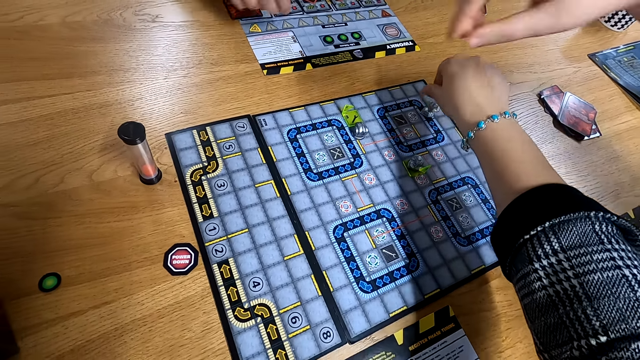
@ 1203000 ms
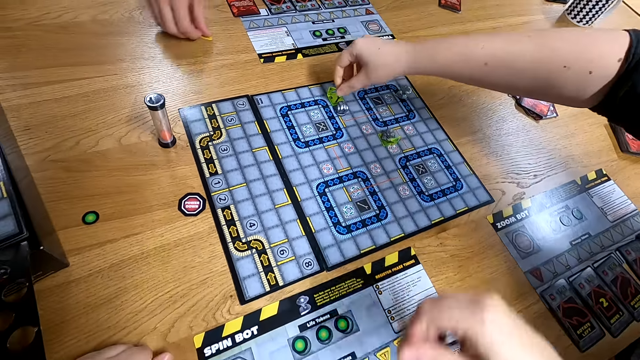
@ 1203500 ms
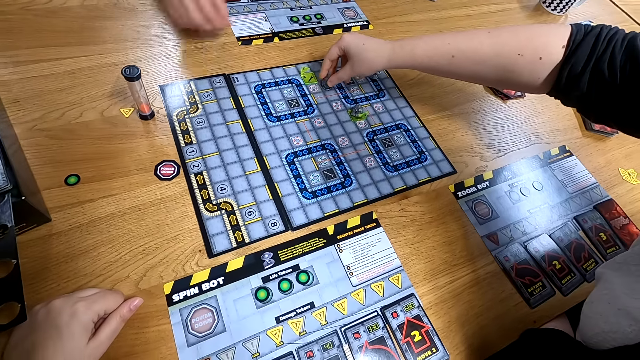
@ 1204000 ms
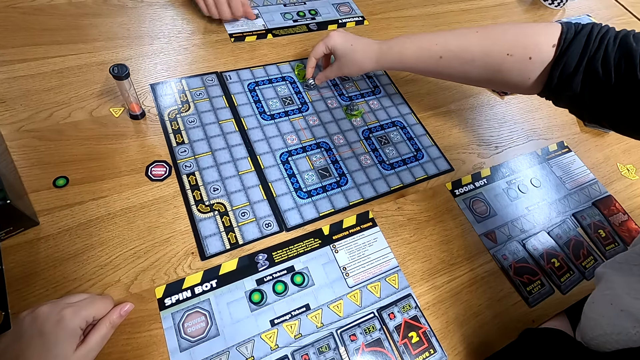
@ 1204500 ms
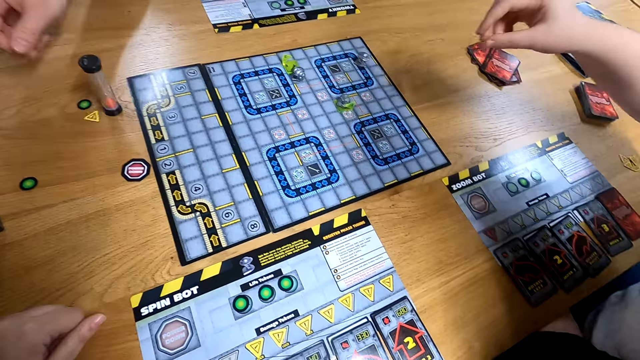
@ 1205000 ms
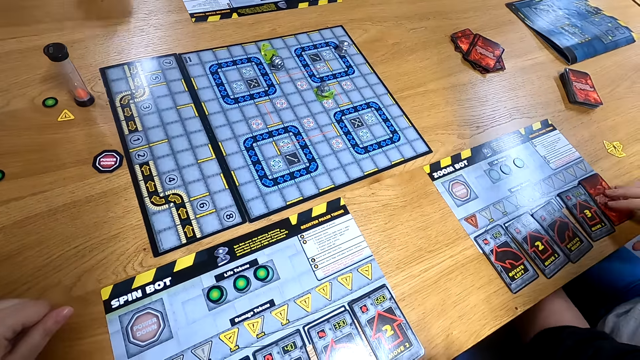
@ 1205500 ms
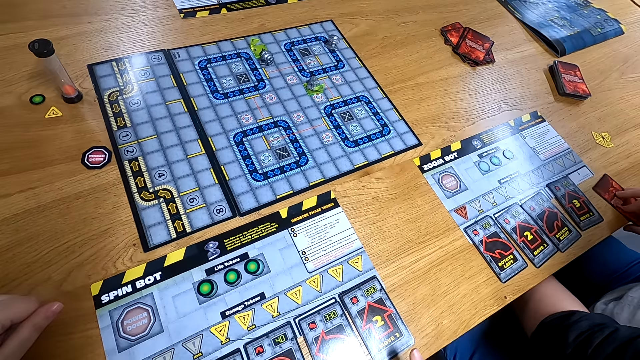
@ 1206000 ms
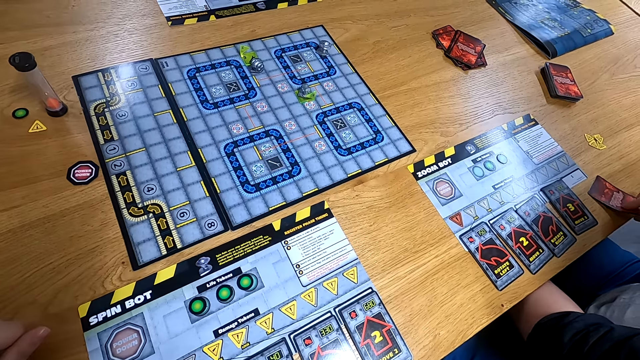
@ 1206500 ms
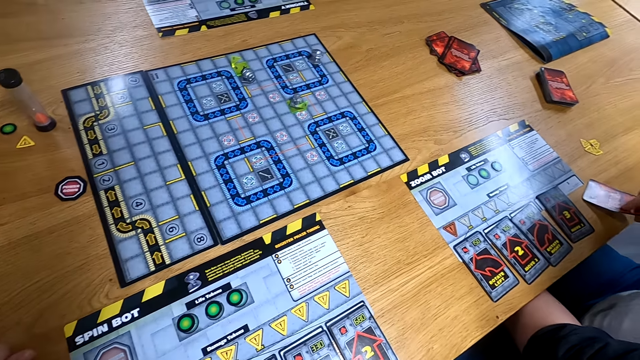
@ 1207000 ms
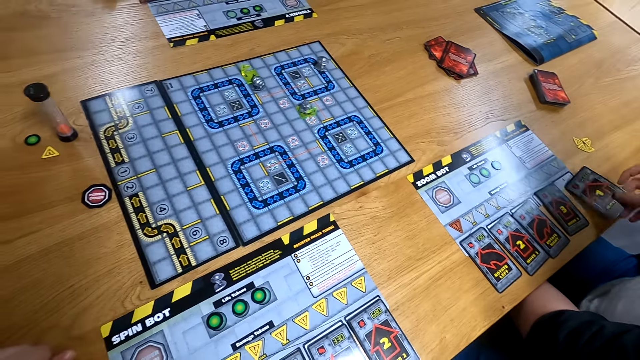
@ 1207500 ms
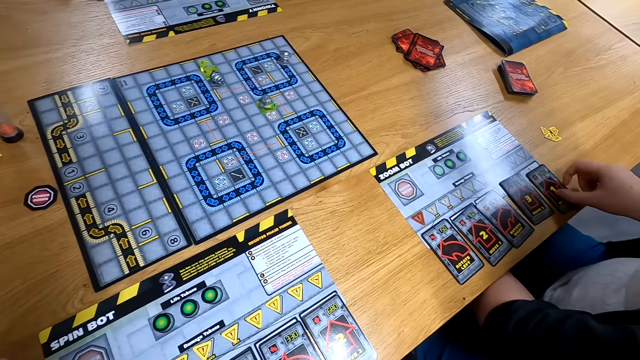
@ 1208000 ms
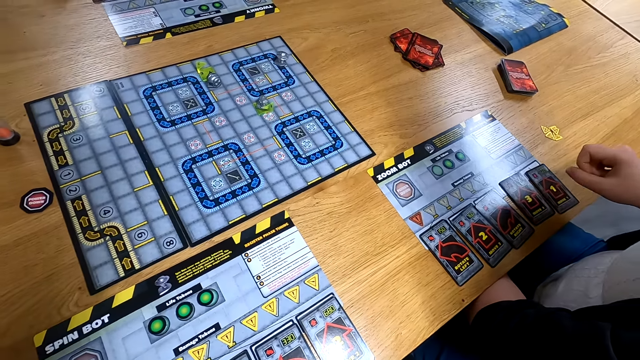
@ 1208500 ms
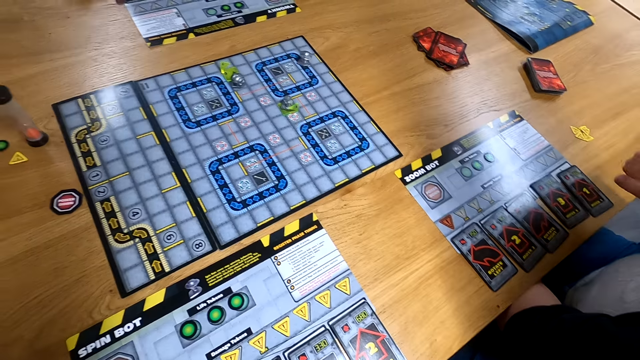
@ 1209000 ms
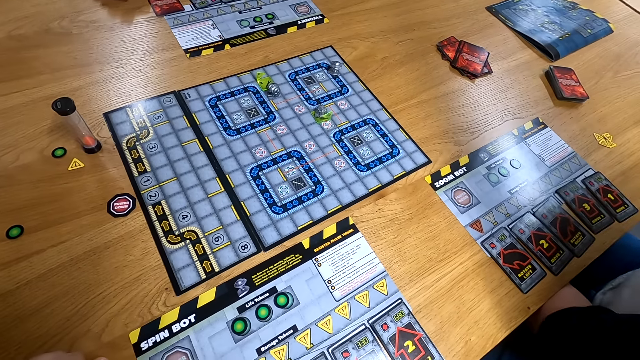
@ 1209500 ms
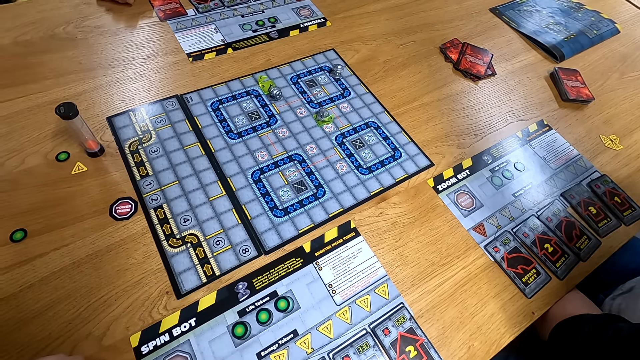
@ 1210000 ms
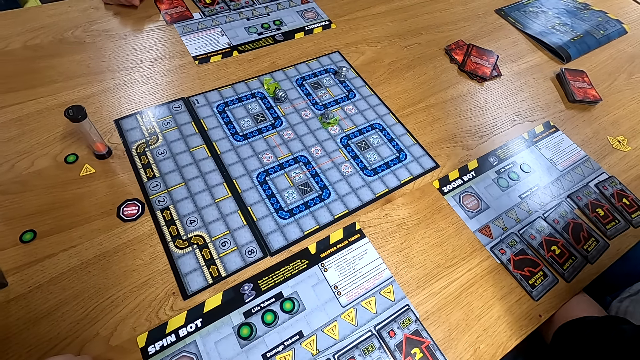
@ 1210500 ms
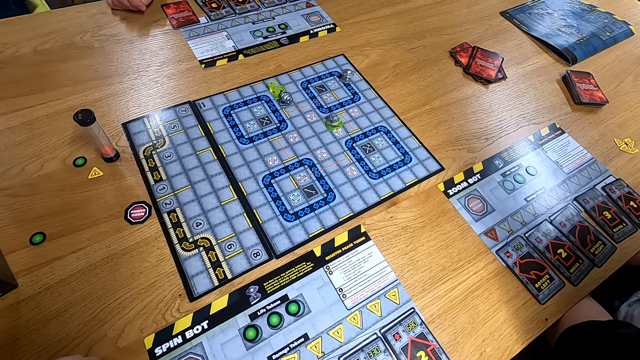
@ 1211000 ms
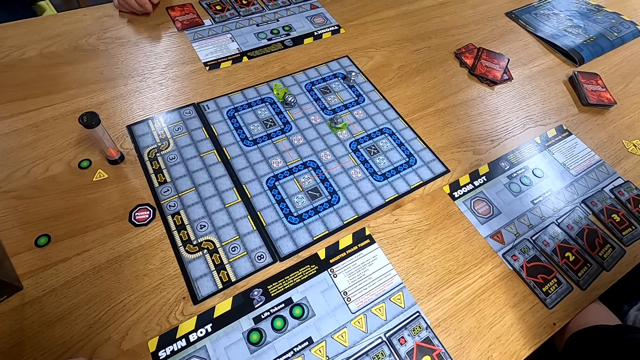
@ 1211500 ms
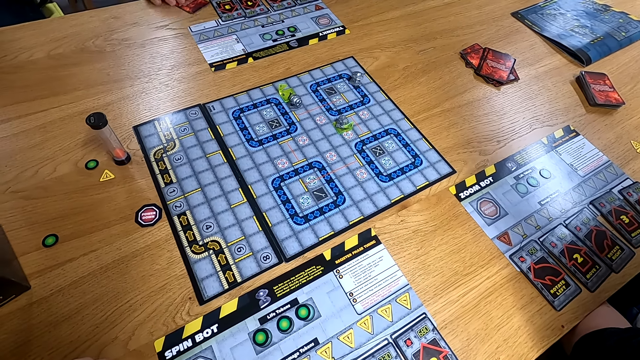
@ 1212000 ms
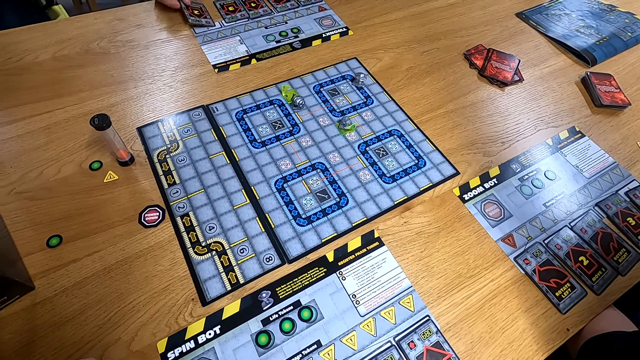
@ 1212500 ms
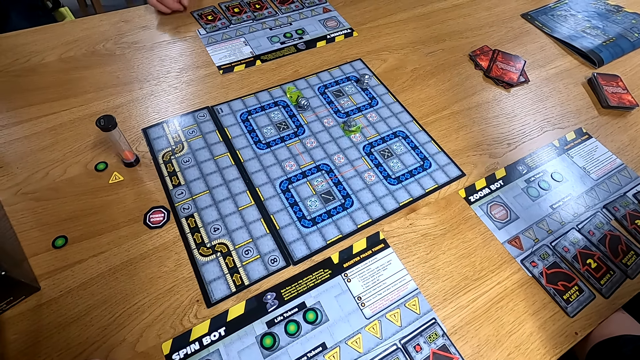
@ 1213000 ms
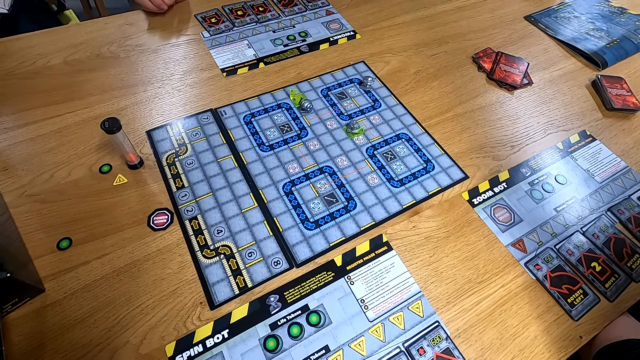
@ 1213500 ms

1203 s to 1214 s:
The man moves the yellow triangle from the side board to the table with his left hand. The woman plays the counter on the central board with her right hand. The man moves a small circle from the side board to the table with his right hand. The woman opens a card on the side board with her left hand. The man opens a card on the side board with his right hand.

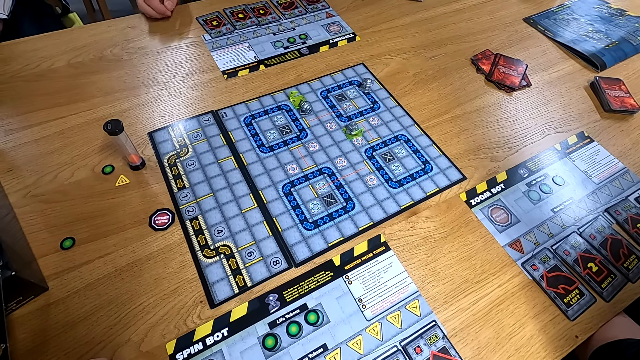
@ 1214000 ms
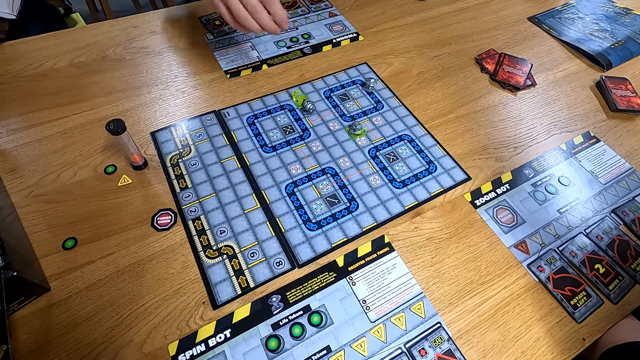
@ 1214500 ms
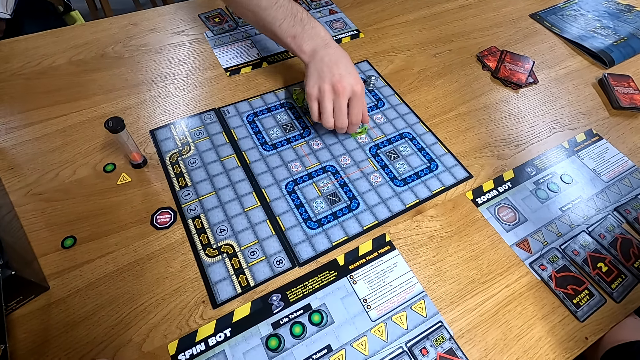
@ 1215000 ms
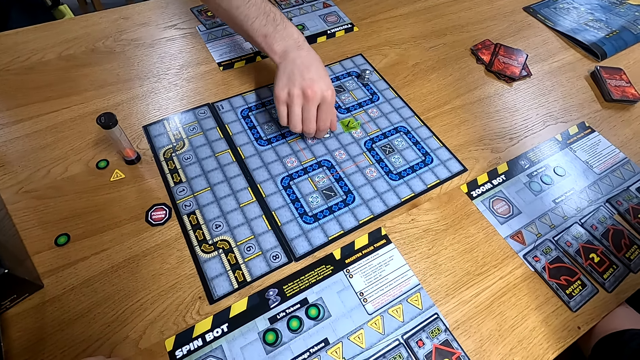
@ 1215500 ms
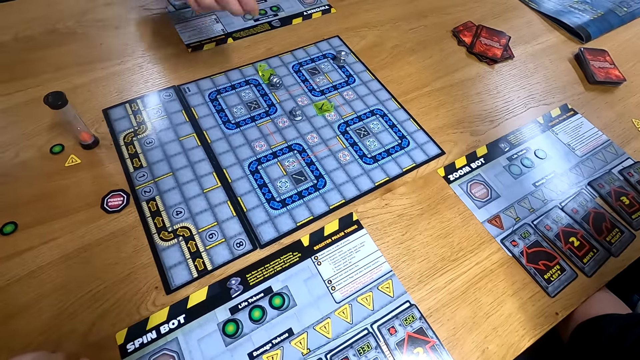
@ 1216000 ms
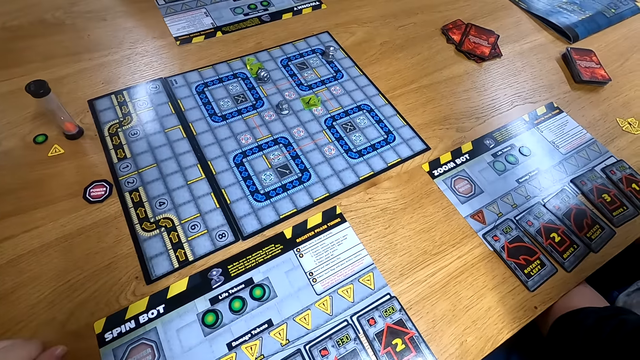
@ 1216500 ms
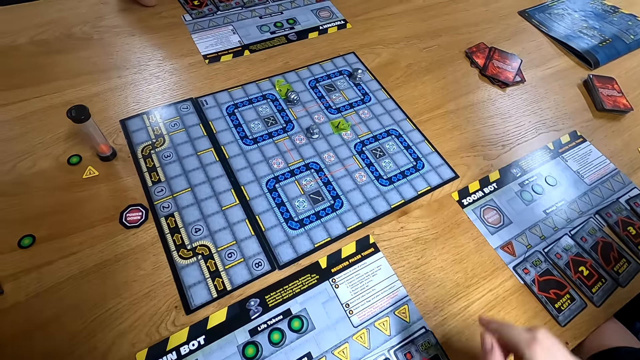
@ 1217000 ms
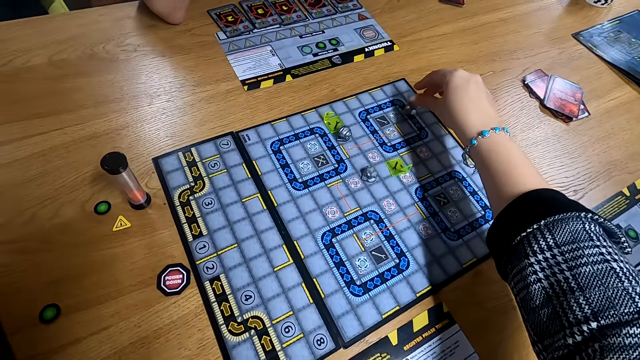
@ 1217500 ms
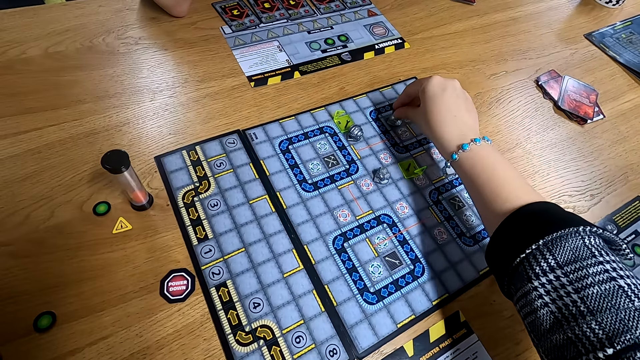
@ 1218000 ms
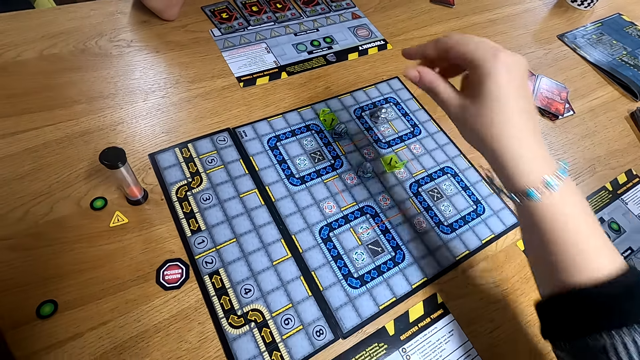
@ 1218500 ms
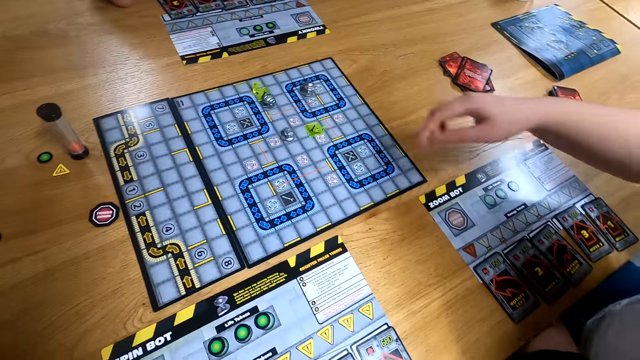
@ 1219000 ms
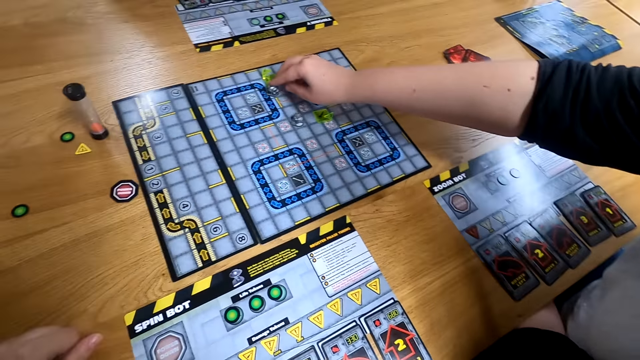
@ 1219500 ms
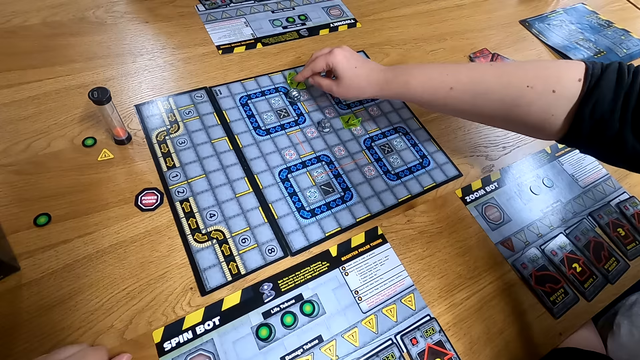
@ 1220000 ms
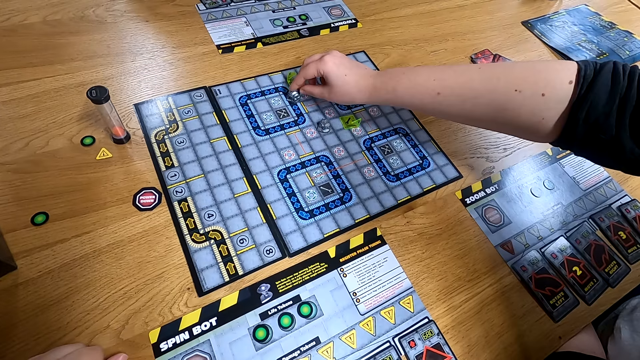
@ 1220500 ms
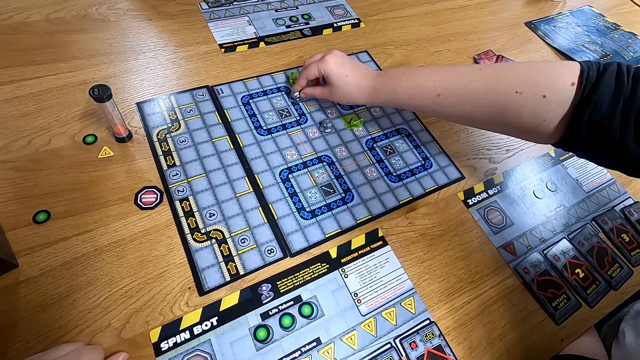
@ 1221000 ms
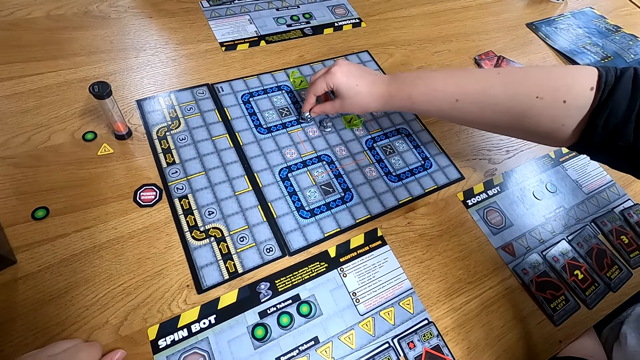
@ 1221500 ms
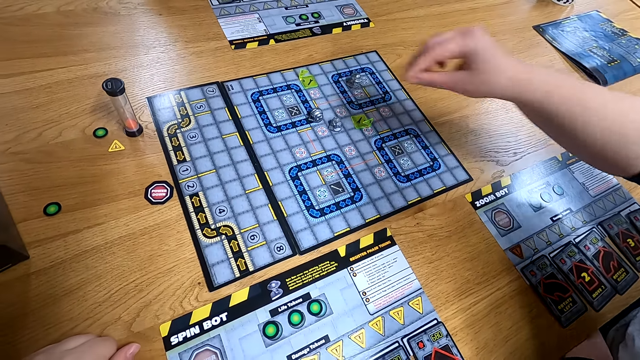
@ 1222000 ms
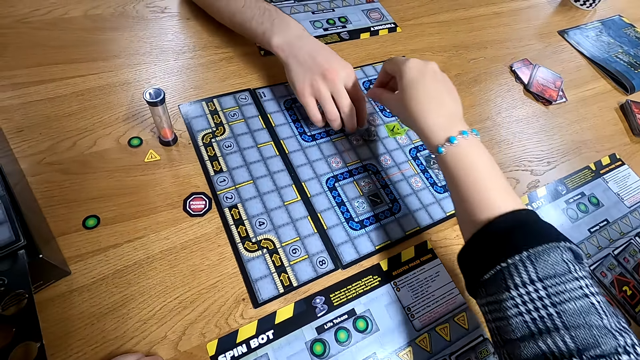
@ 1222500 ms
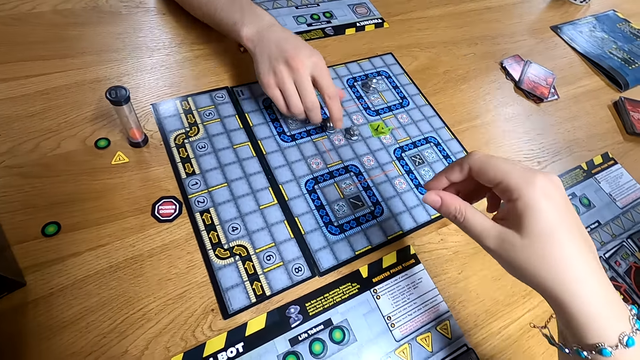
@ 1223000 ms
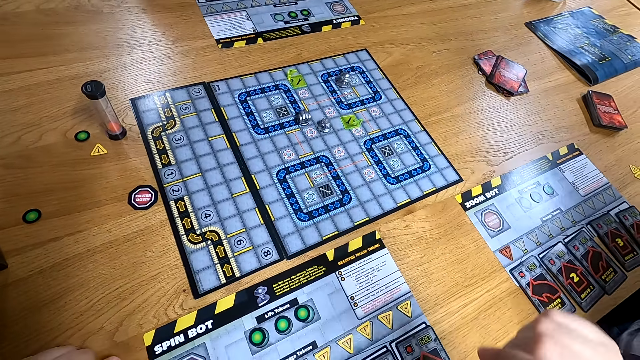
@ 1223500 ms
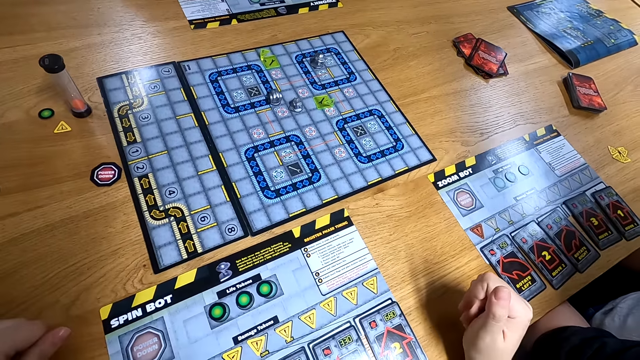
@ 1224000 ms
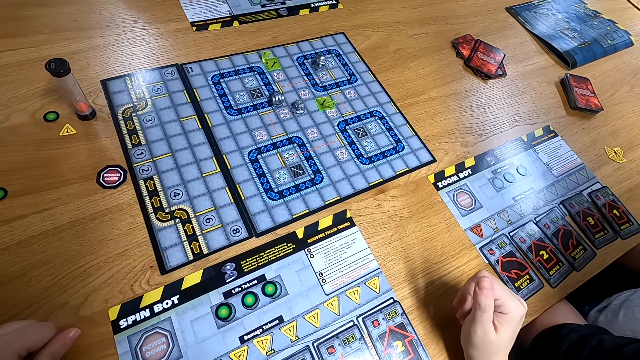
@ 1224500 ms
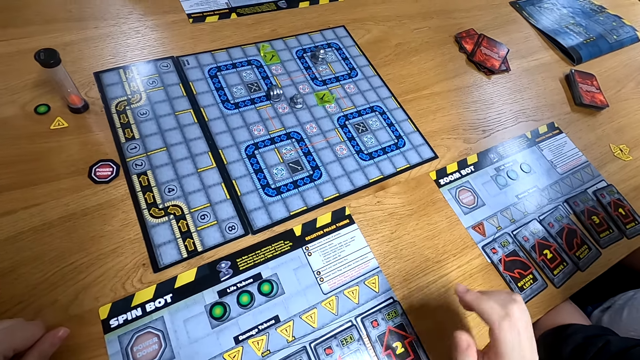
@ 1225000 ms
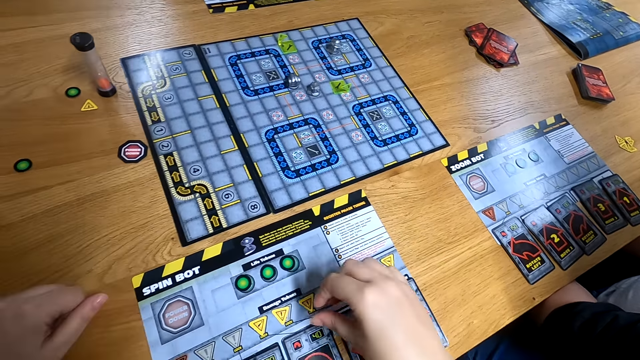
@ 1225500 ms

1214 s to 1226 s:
The man plays the counter on the central board with his right hand. The camera wearer plays the counter on the central board with her right hand. The woman plays the counter on the central board with her right hand. The man plays the counter on the central board with his right hand. The camera wearer puts her right hand on the table.
